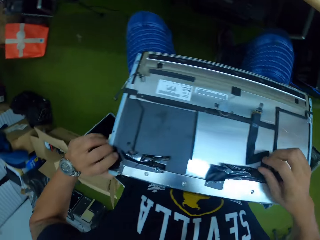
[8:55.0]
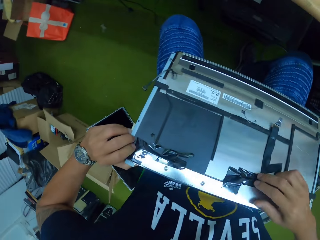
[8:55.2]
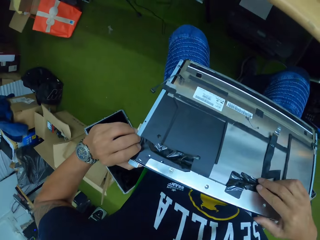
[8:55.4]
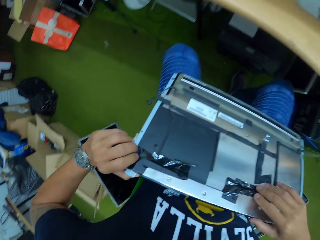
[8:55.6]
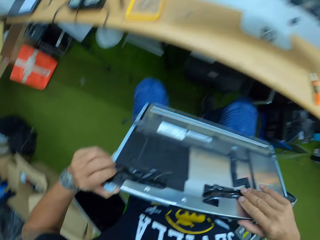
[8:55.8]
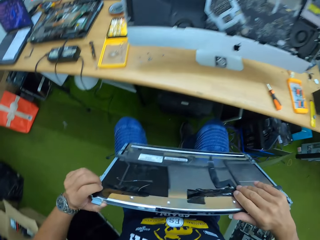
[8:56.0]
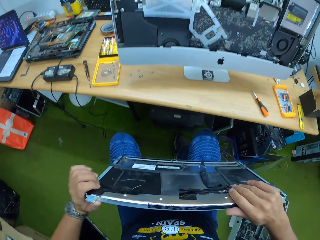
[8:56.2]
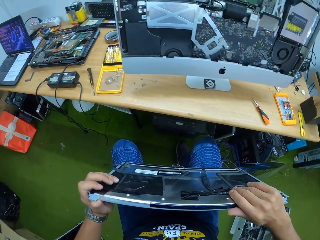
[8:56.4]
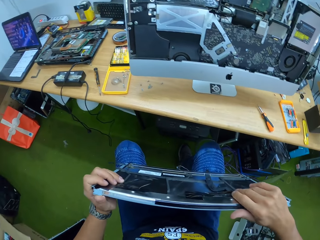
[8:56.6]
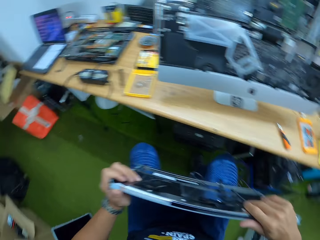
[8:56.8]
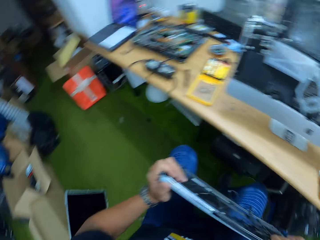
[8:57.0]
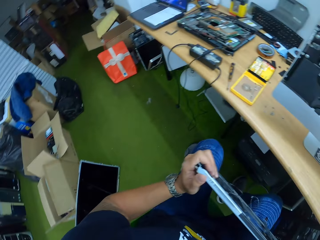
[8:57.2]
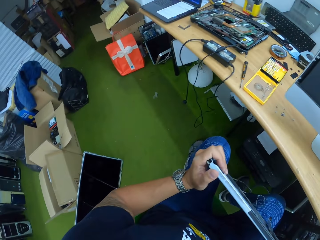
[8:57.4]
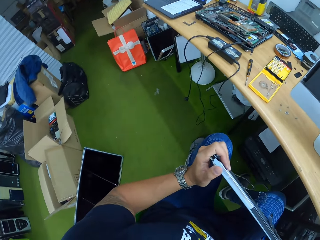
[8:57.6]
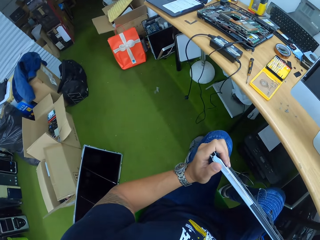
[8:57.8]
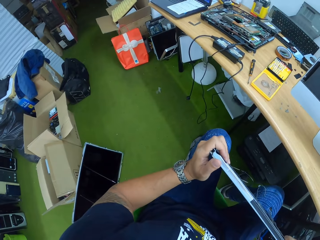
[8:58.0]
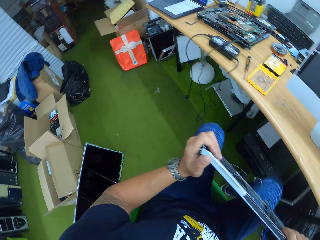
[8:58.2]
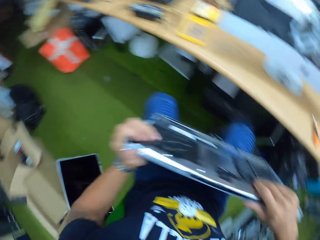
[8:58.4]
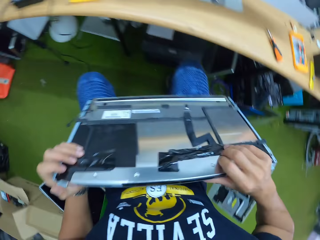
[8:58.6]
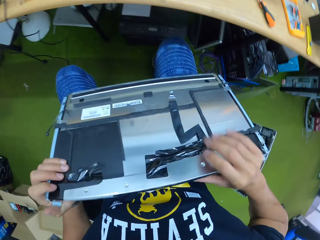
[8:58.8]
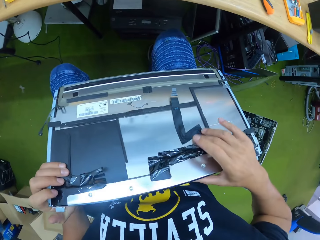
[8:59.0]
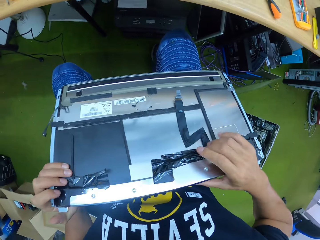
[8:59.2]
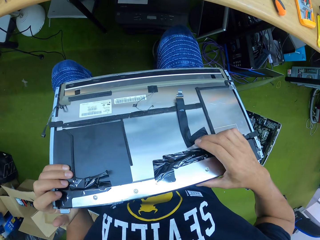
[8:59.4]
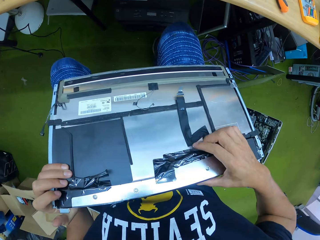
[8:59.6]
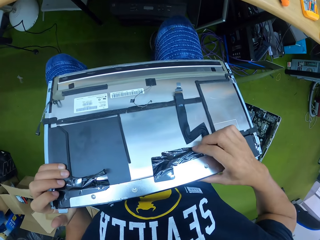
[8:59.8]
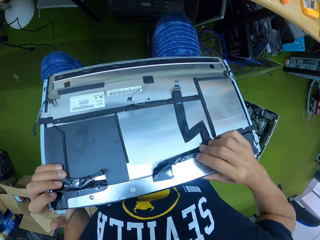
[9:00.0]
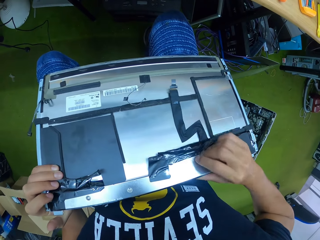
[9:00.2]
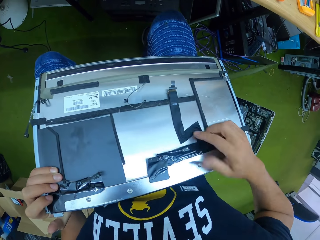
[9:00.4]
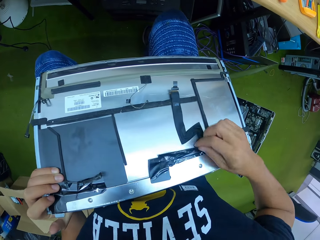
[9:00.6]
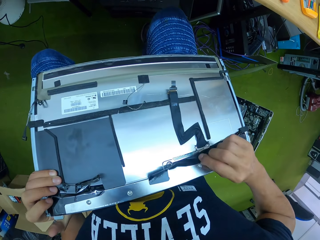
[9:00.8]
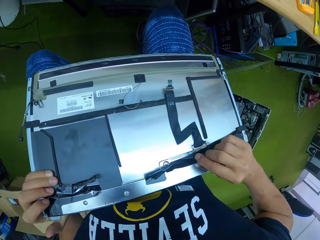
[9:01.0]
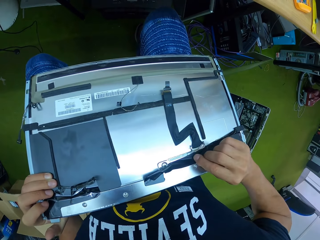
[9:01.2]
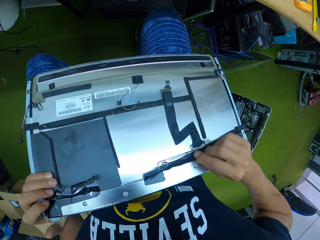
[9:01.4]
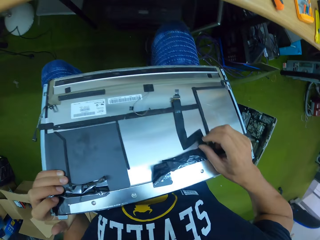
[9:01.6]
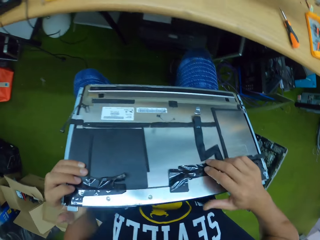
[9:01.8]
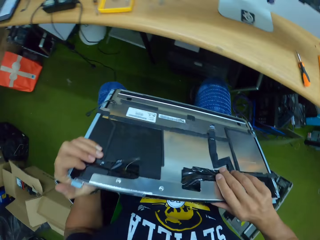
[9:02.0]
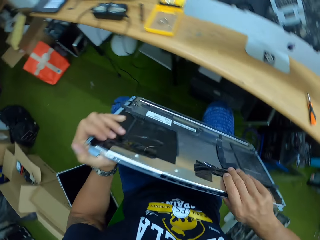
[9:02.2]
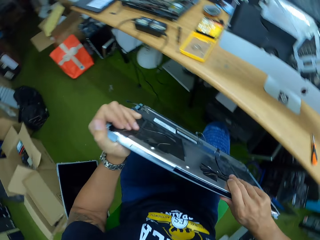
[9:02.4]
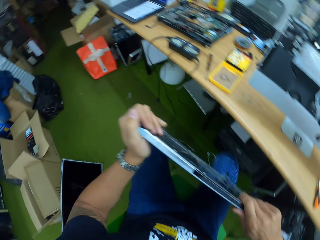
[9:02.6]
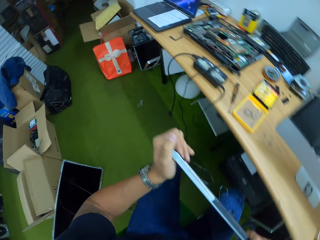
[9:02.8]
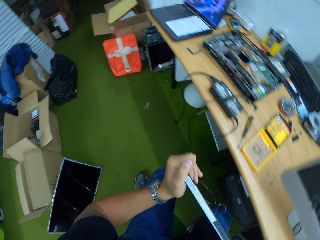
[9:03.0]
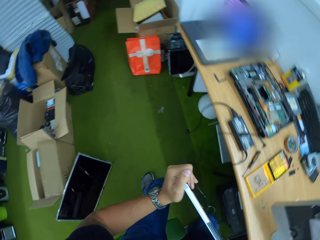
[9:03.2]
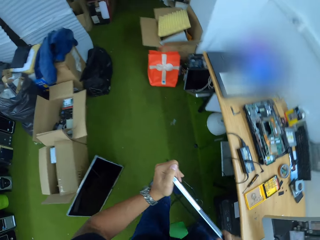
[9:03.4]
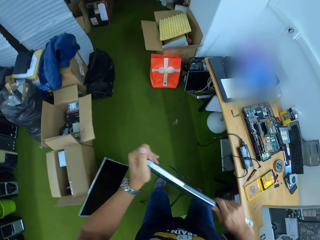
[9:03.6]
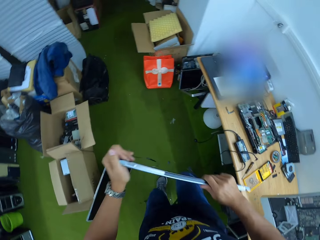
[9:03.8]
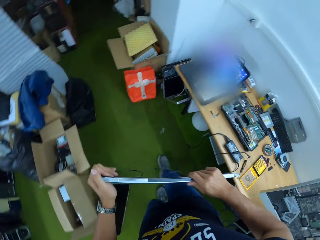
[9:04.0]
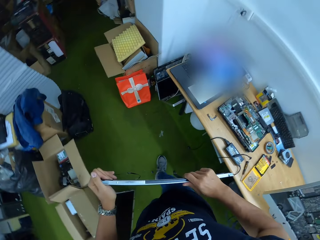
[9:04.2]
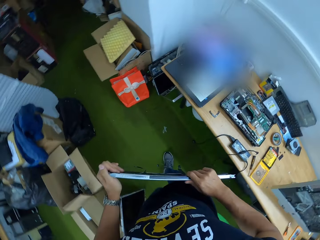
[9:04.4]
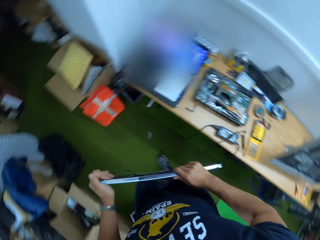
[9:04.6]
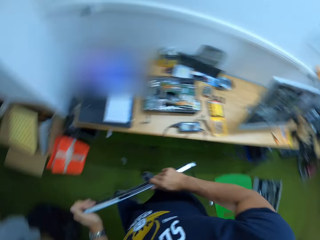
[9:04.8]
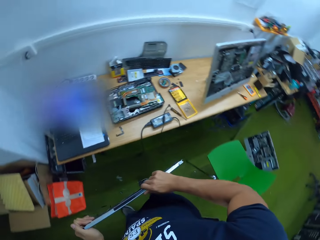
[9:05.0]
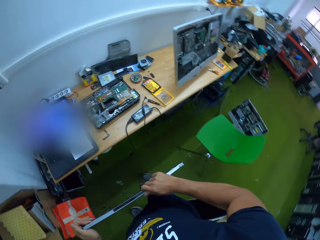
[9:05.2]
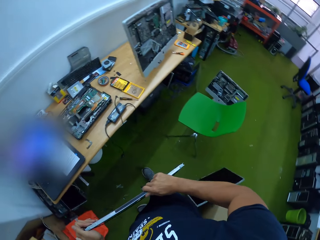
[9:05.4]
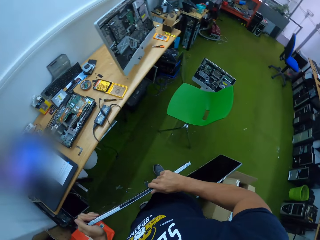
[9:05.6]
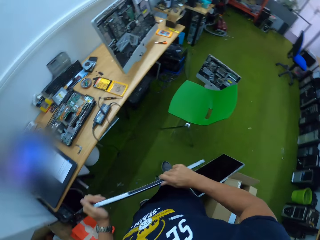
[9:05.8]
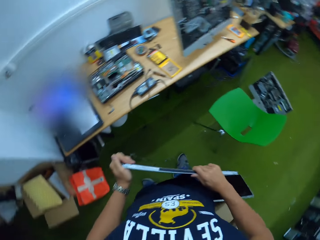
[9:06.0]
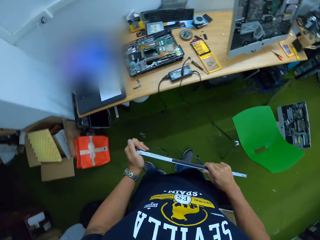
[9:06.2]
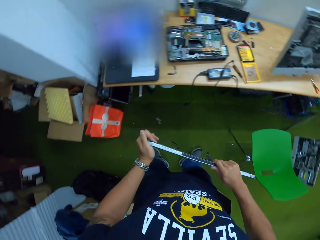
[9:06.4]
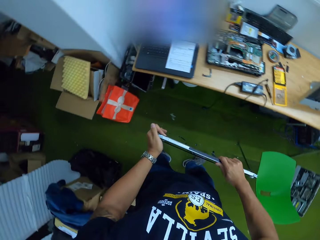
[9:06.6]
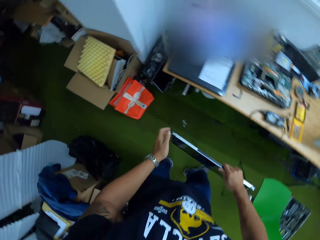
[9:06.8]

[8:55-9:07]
The camera wearer lifts the screen. They touch the insulating tape. They stand from the chair with the screen in both hands and walk around.

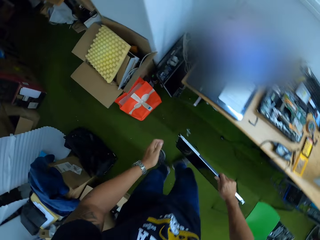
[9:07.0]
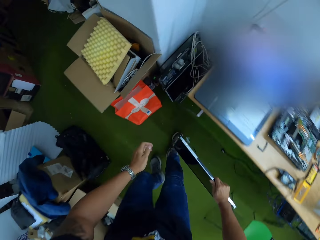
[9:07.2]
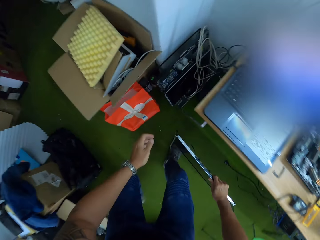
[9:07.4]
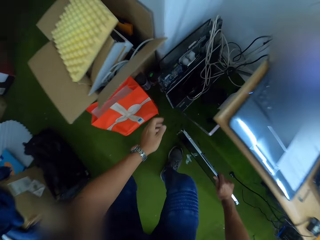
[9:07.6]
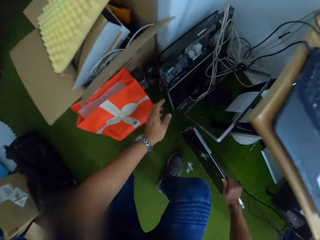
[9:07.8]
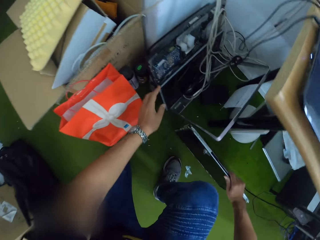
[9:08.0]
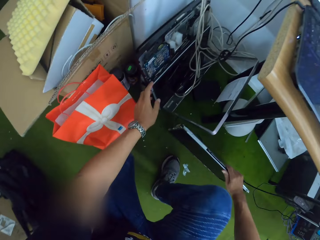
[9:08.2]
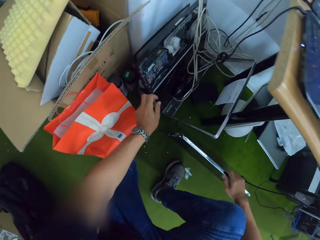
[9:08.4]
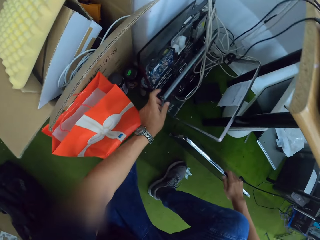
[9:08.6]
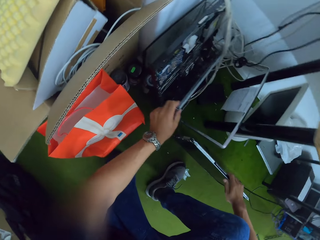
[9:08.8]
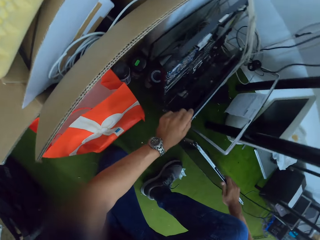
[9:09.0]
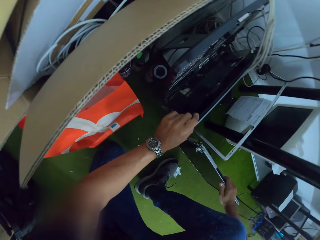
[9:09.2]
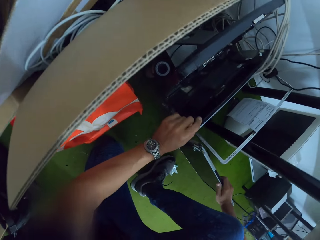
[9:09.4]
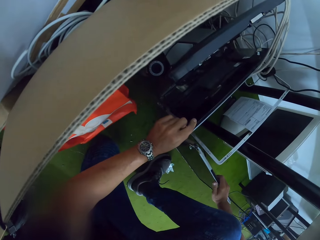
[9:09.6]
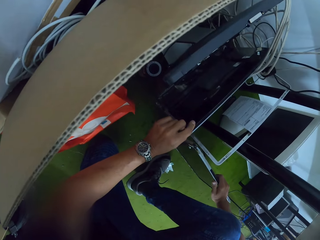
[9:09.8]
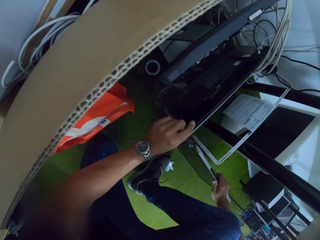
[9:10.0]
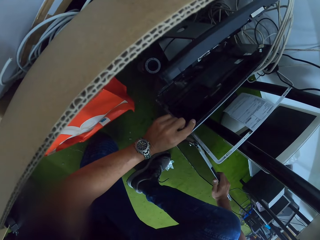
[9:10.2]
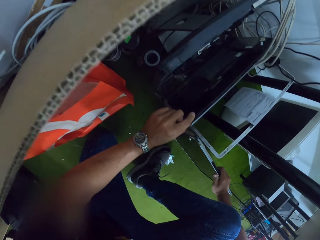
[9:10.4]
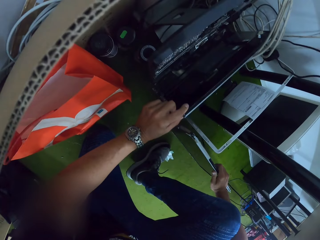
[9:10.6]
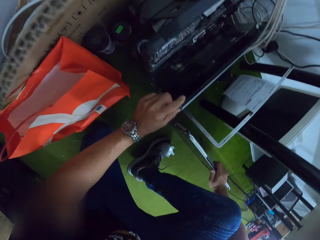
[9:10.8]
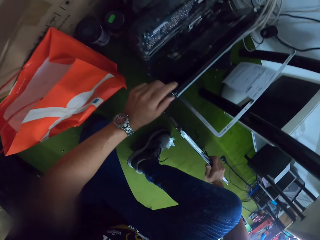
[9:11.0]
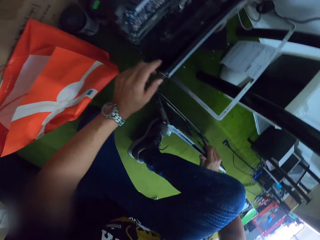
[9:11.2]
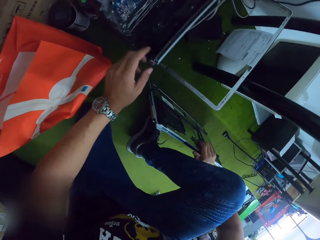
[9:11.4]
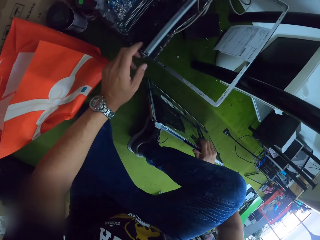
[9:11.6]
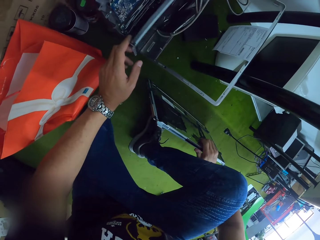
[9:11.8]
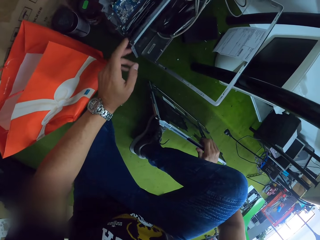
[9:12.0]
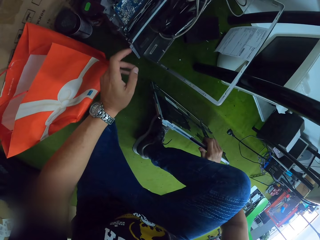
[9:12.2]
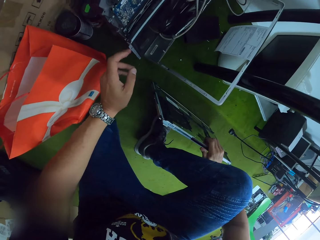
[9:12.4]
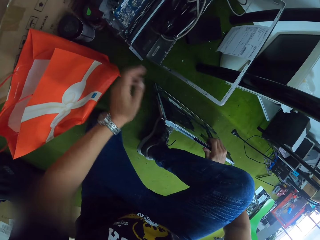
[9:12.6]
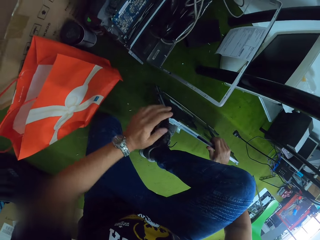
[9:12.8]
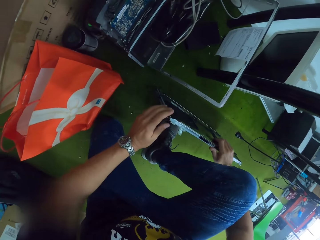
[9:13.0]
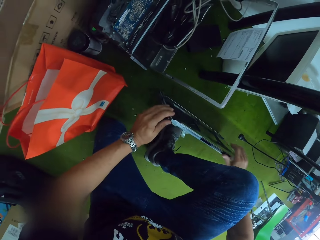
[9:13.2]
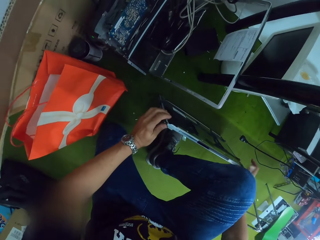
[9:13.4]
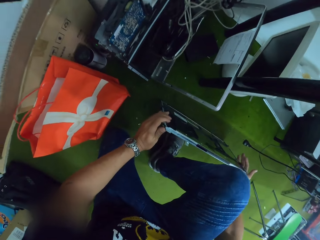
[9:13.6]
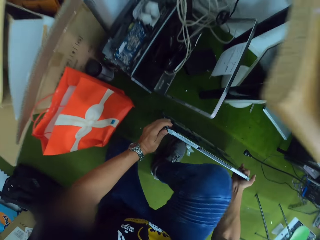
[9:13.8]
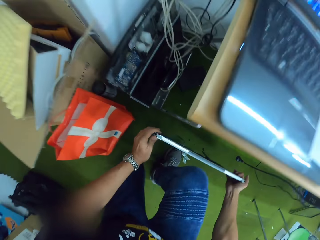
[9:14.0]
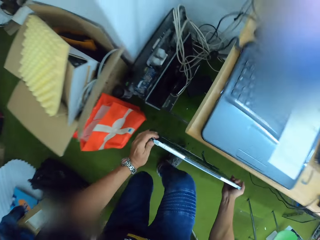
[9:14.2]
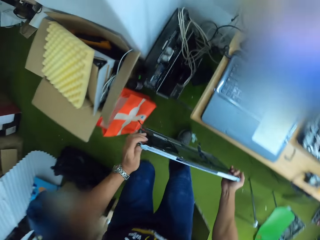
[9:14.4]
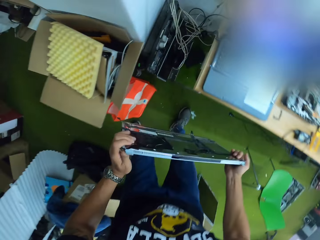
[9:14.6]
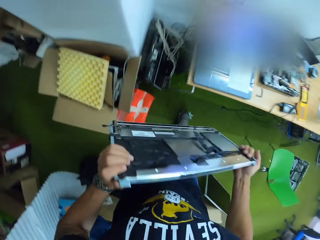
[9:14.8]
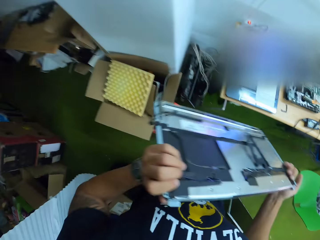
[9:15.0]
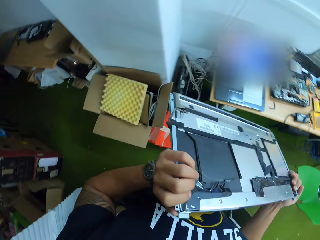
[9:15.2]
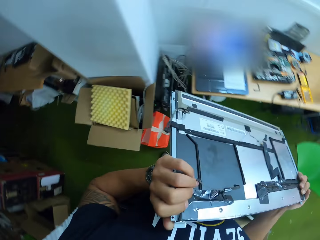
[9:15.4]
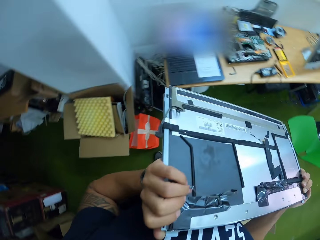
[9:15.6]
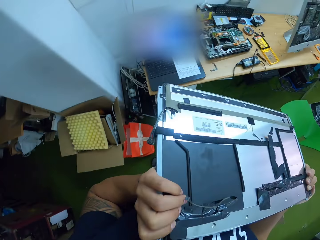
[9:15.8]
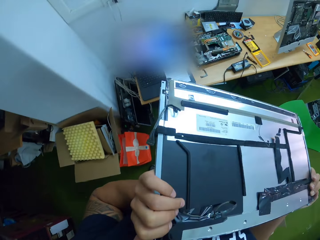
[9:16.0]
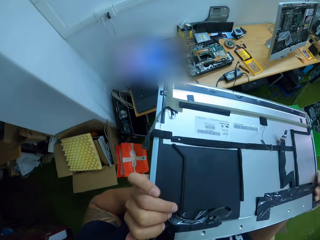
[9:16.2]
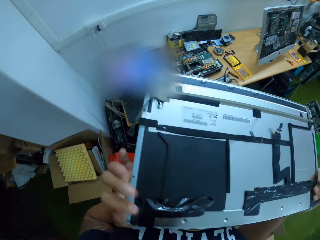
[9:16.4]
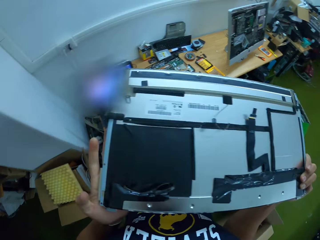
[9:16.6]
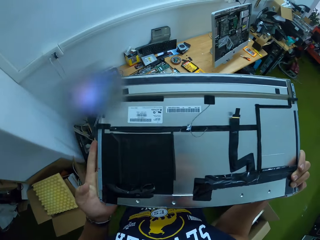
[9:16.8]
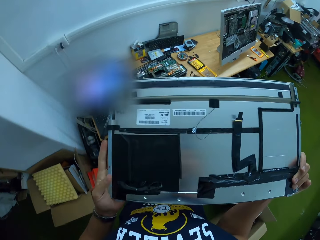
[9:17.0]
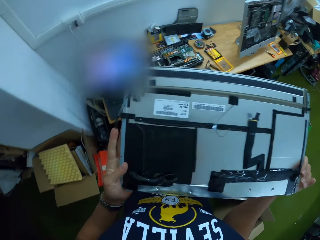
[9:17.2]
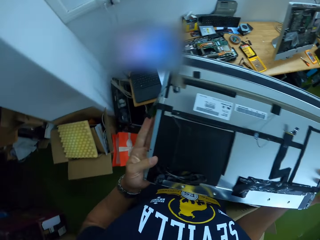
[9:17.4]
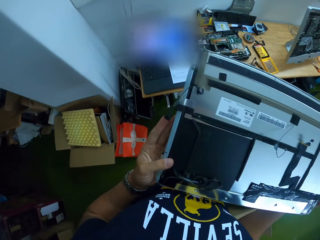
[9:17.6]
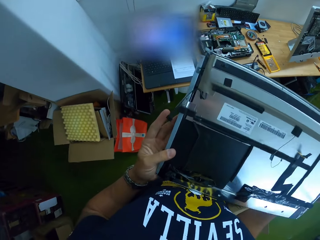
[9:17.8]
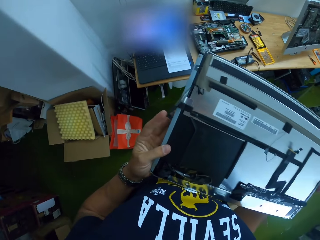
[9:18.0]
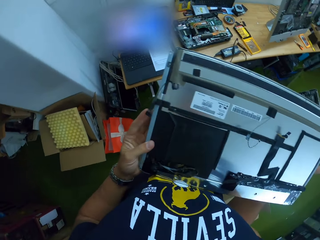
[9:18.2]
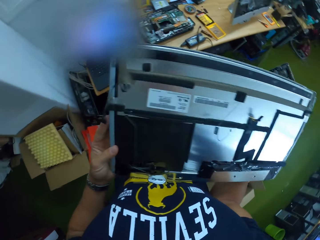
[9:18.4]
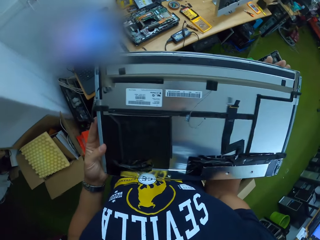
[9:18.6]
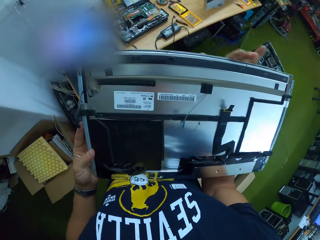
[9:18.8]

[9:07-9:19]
The camera wearer places the screen on the floor with his right hand. He touches the screen on the floor with his left hand. He holds the monitor with the left hand. He picks the screen from the floor with both hands.
